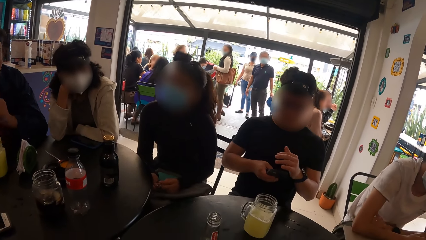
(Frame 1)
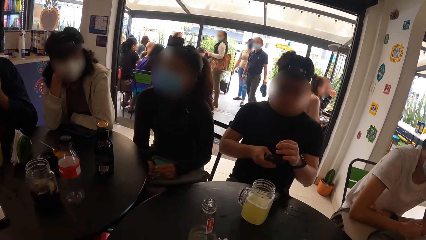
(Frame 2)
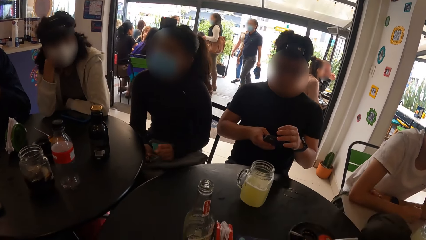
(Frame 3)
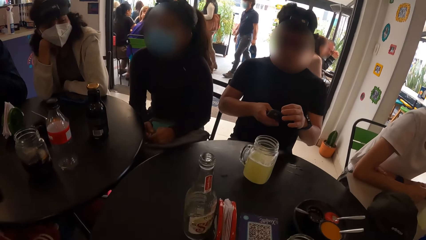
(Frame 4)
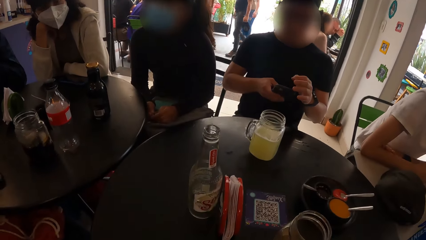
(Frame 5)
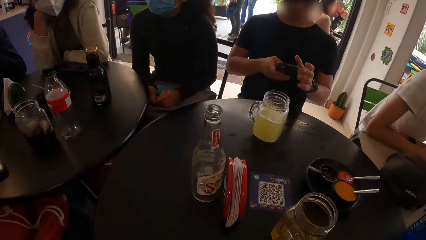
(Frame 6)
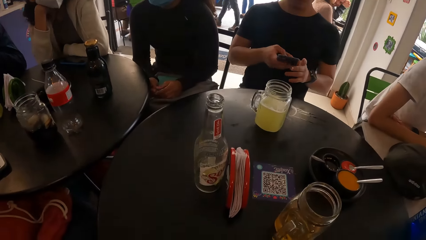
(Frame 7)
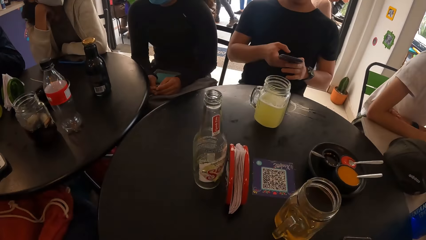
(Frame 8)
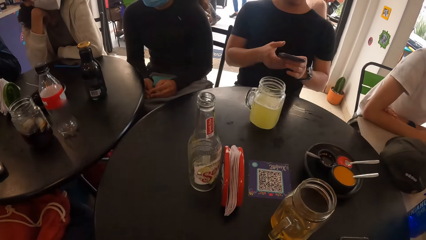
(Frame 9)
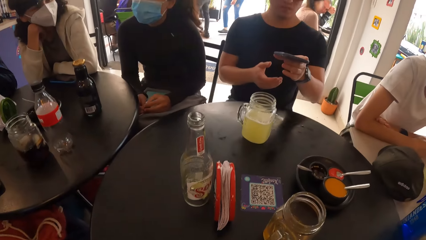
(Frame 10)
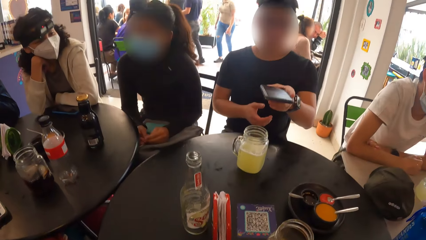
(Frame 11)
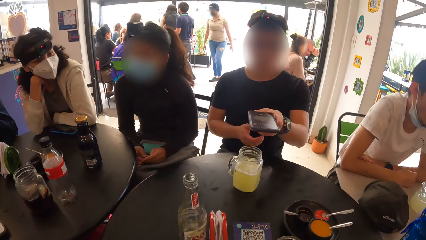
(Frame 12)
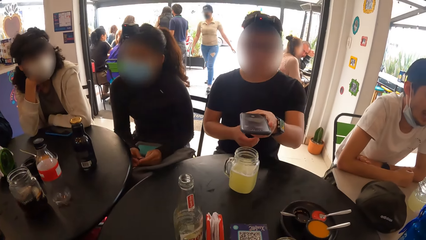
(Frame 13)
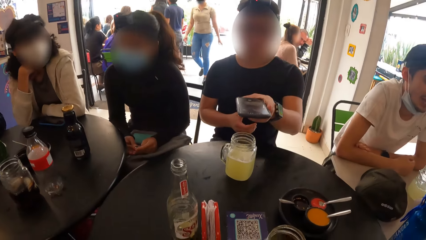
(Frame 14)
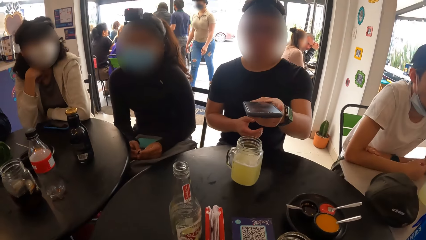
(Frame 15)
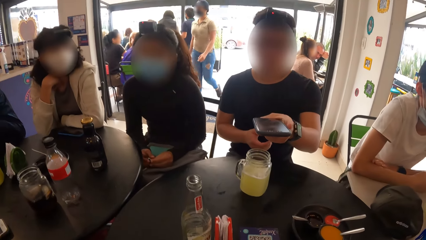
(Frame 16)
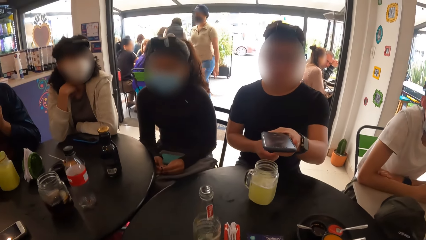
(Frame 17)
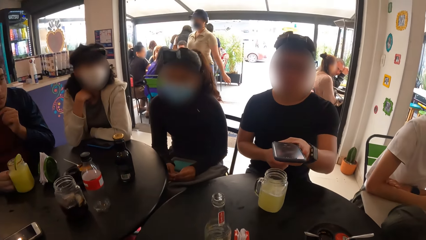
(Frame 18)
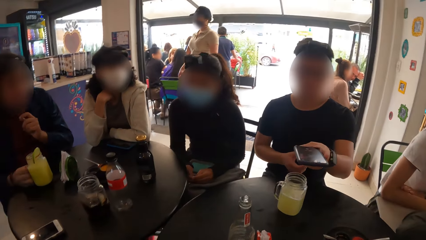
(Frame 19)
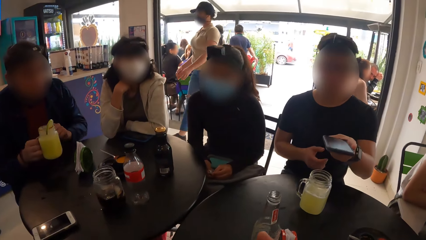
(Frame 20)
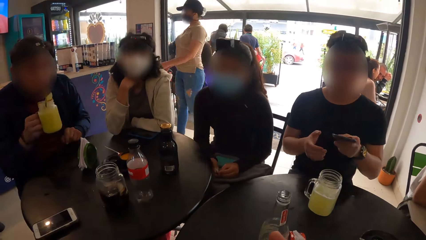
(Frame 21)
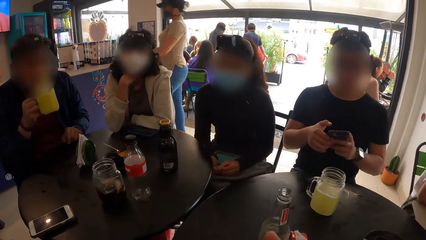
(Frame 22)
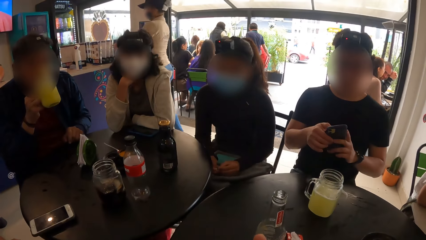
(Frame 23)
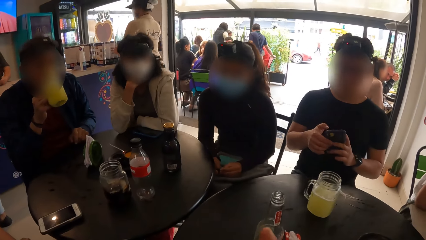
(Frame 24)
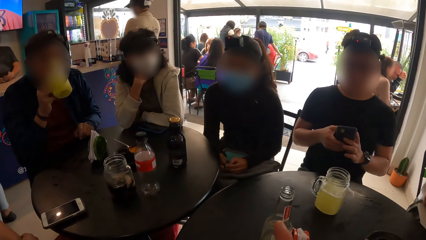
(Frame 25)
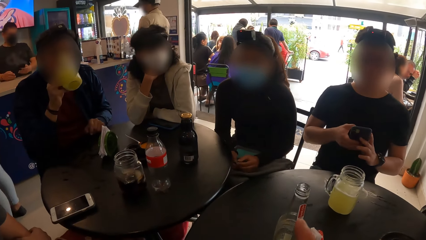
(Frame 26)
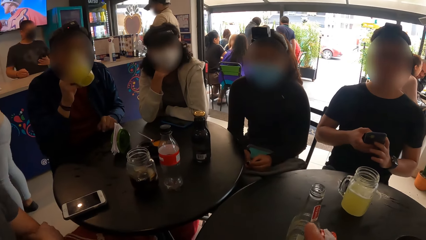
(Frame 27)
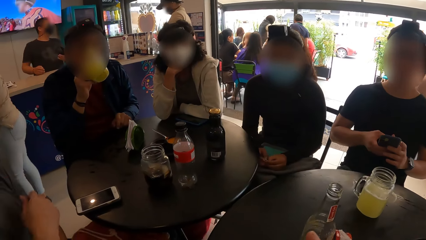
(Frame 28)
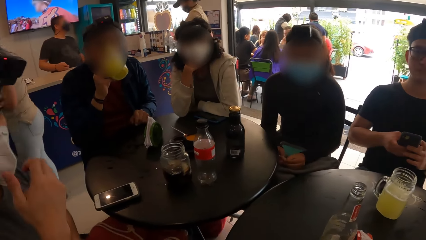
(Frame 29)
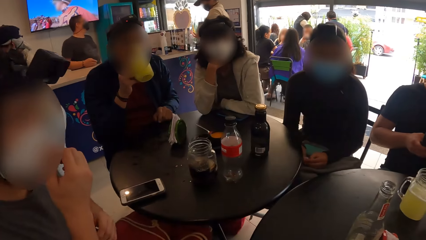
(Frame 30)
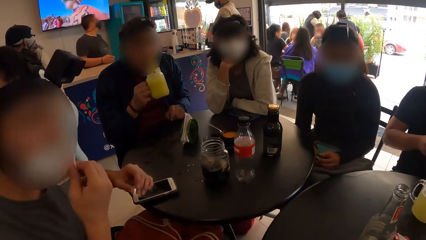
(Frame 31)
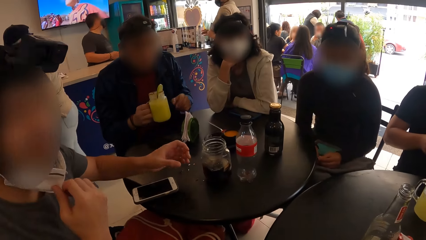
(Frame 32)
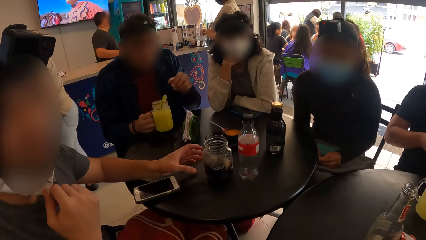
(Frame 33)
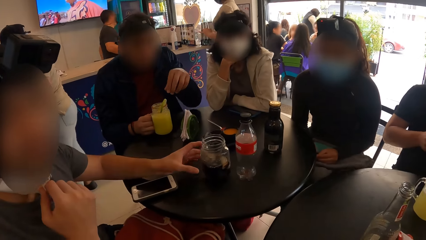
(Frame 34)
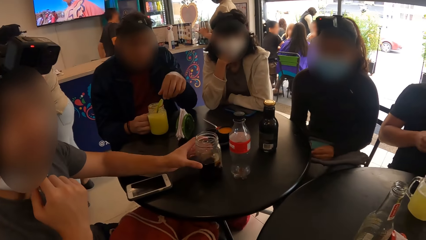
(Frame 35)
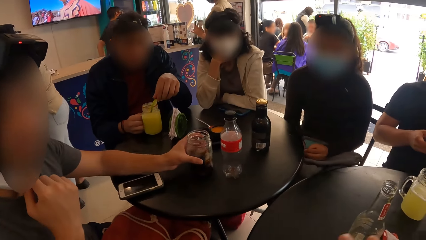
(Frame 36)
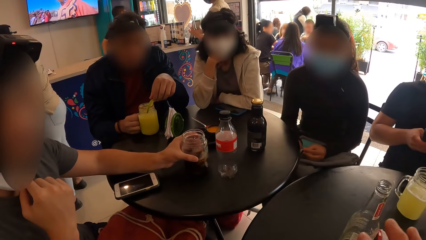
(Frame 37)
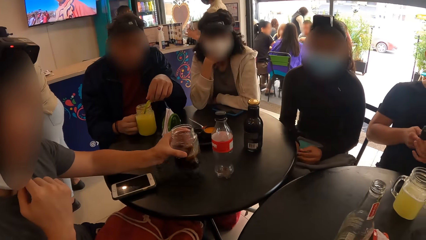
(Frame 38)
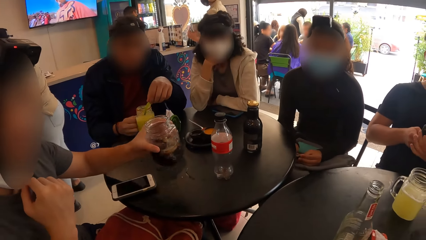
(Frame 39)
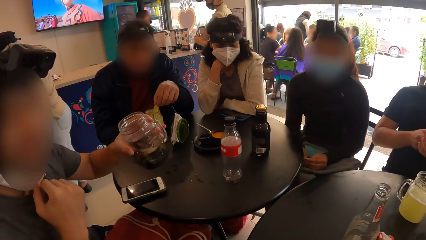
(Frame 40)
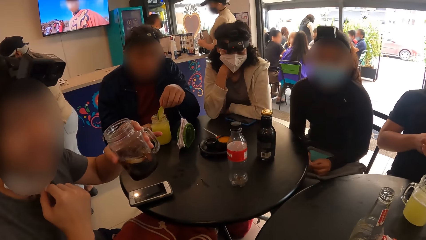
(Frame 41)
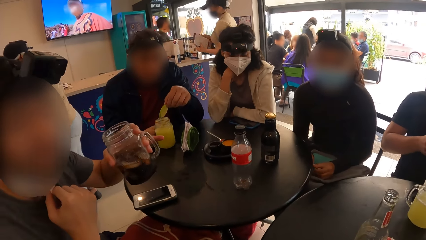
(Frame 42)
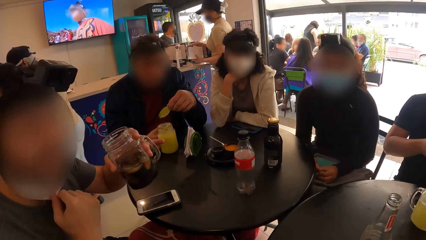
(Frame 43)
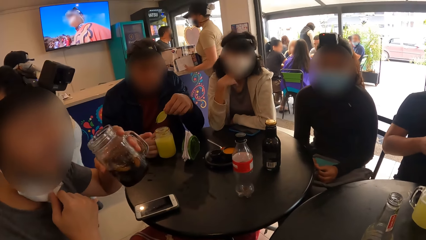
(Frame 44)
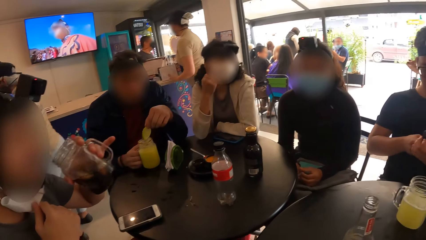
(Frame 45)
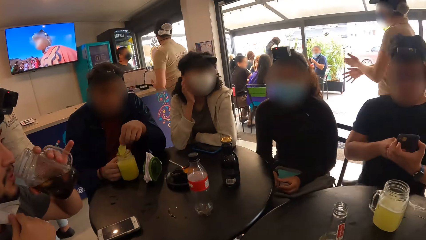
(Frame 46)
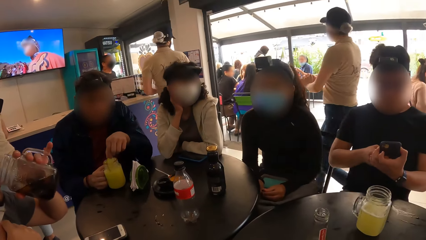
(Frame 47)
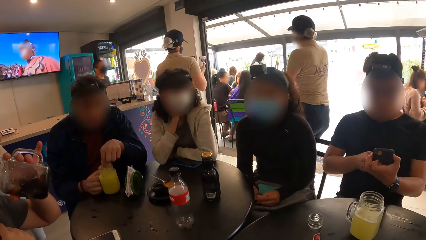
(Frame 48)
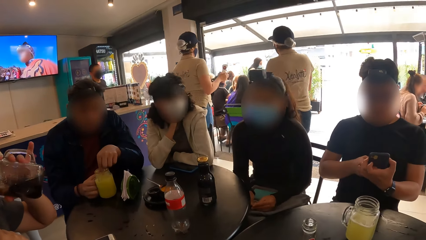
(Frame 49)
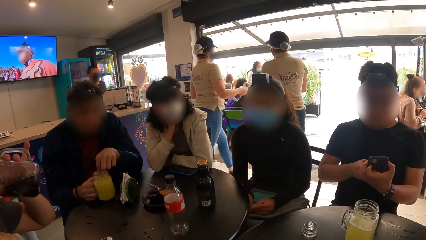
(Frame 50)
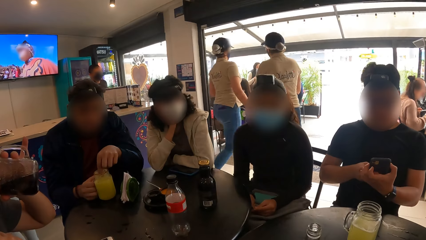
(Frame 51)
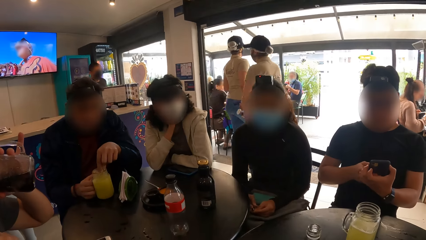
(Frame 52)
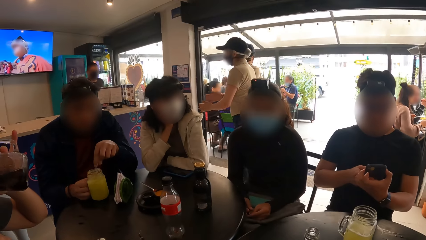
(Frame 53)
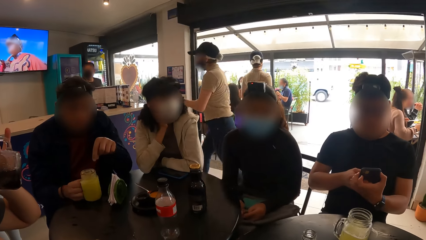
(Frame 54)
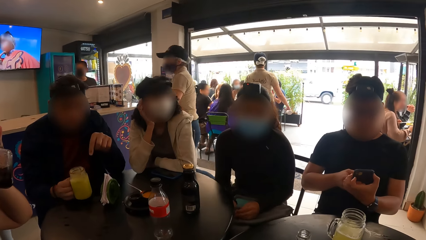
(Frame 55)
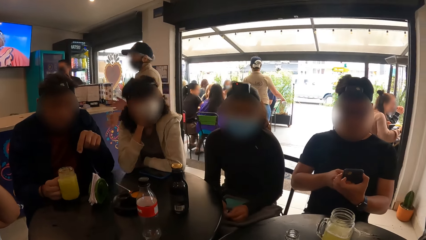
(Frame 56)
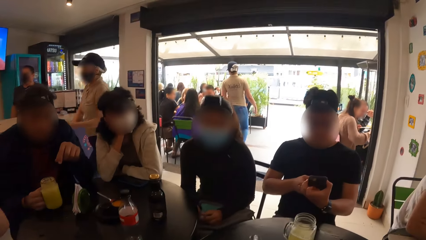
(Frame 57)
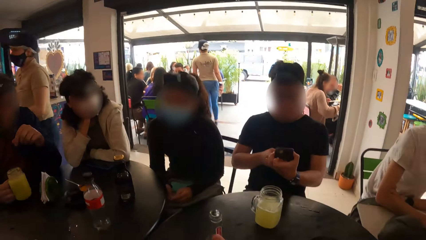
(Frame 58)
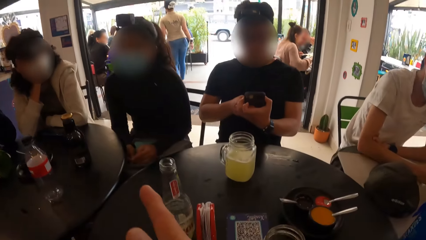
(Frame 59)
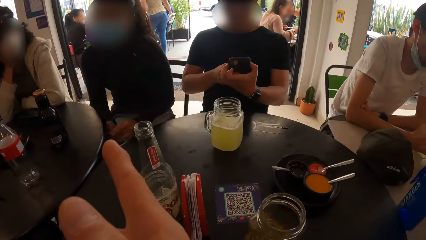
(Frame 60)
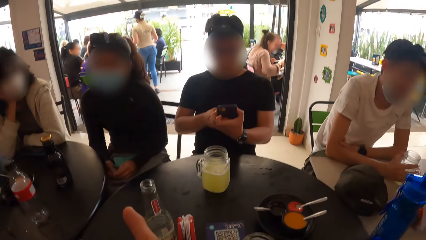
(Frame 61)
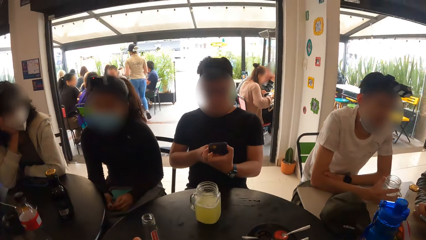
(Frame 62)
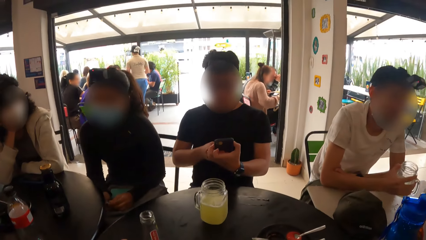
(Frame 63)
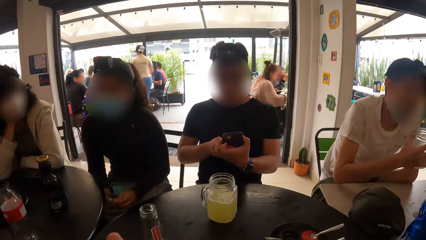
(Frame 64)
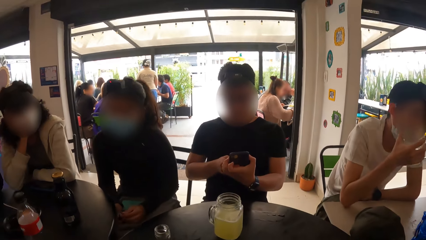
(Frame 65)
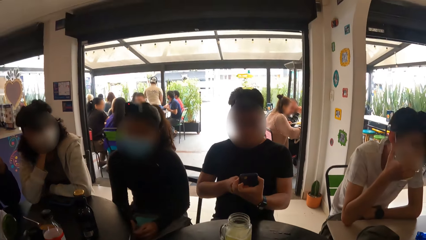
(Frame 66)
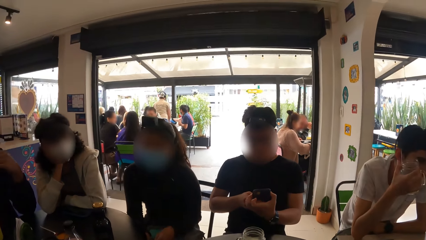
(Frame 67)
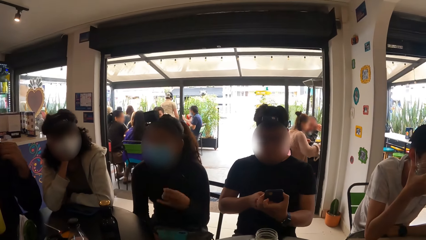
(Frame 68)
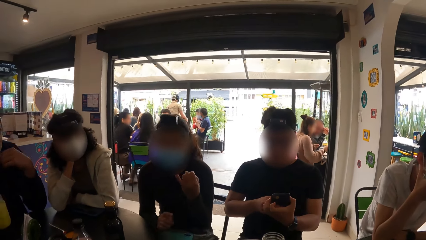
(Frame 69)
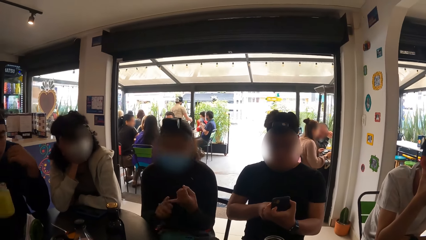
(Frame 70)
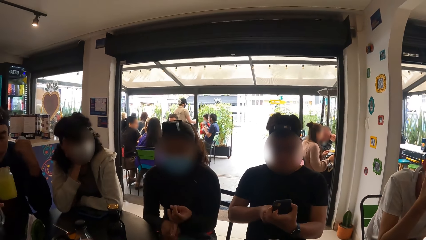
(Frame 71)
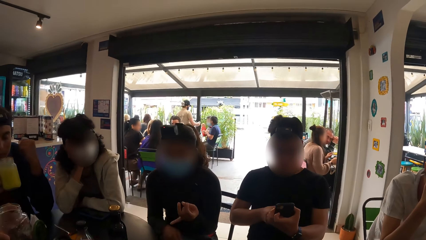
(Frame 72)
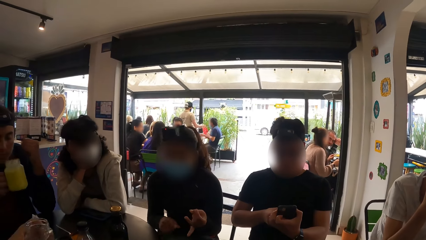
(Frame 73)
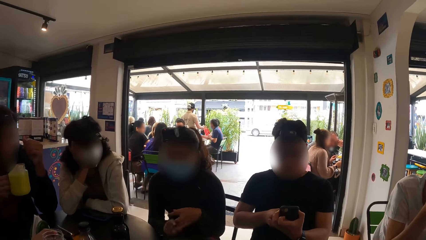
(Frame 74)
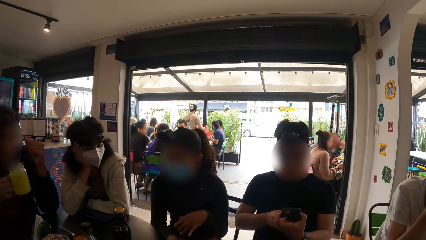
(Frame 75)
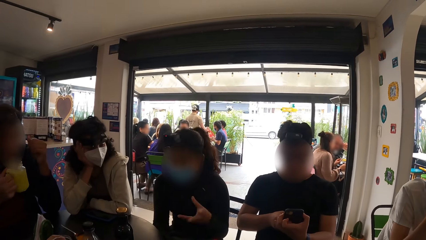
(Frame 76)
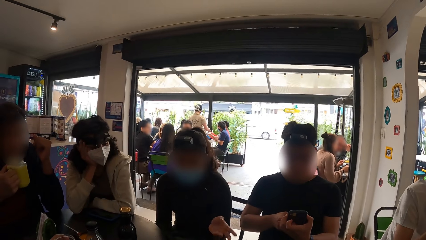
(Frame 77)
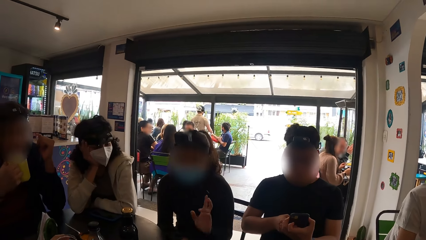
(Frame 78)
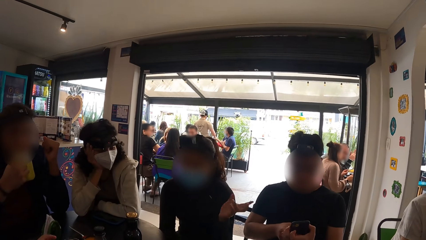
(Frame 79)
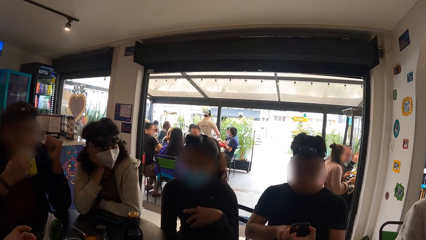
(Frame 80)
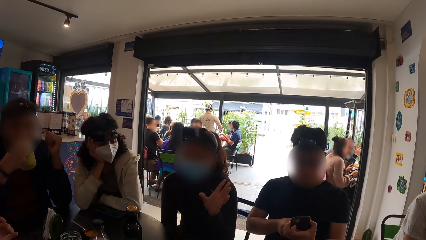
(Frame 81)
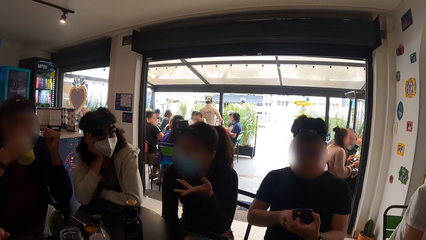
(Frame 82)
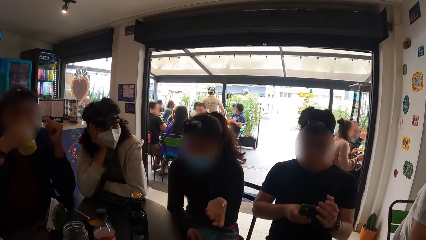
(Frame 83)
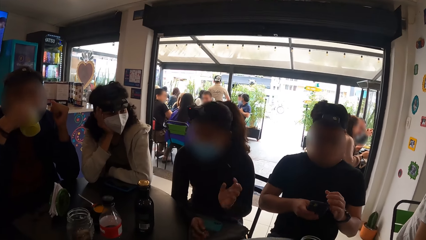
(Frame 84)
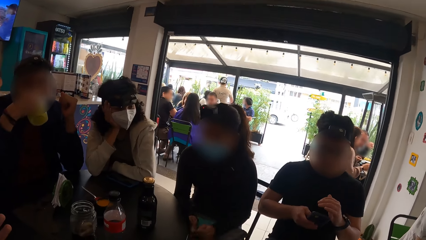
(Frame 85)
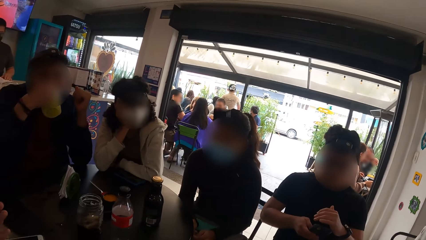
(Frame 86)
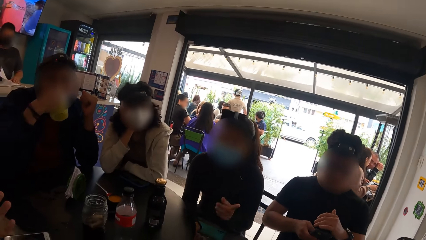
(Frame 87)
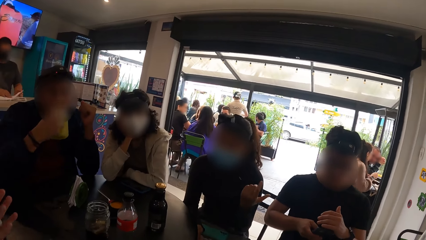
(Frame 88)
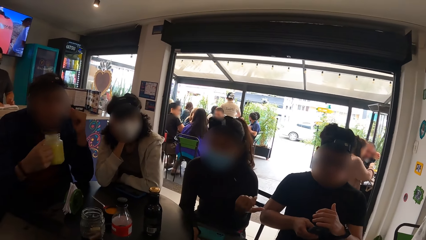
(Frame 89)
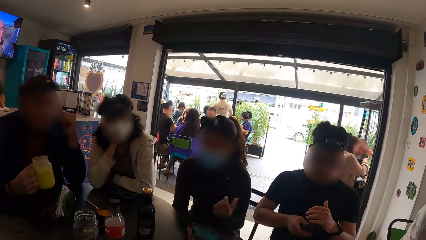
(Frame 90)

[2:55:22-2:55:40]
A man drops the jar of juice on the table with his right hand. The camera wearer looks around. Another man holds the phone with his left hand and interacts with the camera wearer. The first man picks up the jar of juice on the table with his right hand. The camera wearer looks around. The other man operates the phone with both hands. The first man drinks from the jar of juice in his right hand and drops the jar of juice on the table with his right hand. A third man picks up the jar of cola on the table with his left hand. The first man picks up the slice of lime from the jar of juice with his left hand. The third man drinks from the jar of cola in his left hand. The first man drops the slice of lime in the jar of juice with his left hand. The camera wearer looks around. A fourth man picks up the jar of juice from the table with his right hand. A woman interacts with the group of people. The first man picks up the jar of juice on the table with his right hand and drinks from the jar of juice in his right hand.
